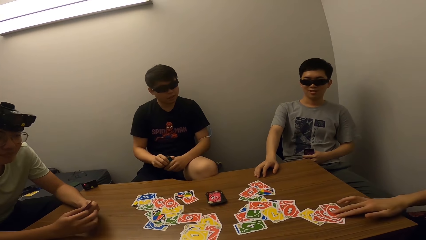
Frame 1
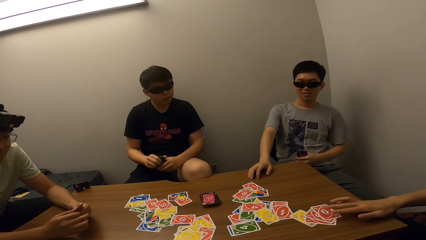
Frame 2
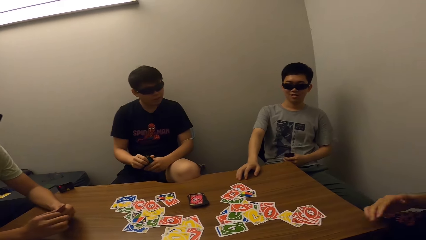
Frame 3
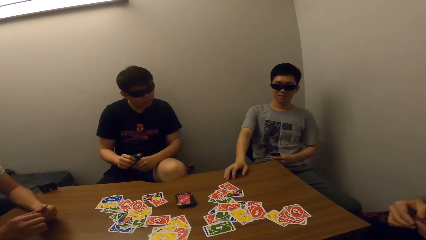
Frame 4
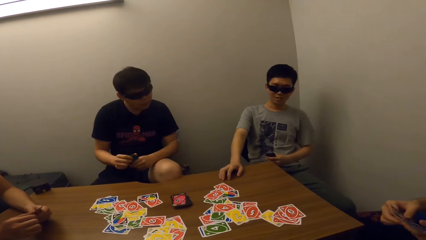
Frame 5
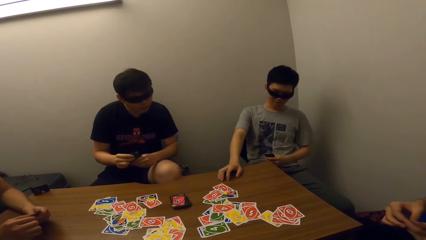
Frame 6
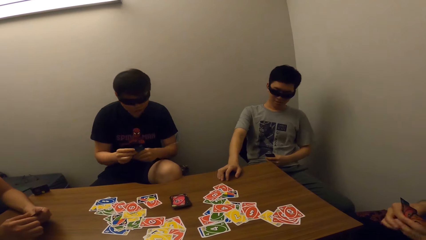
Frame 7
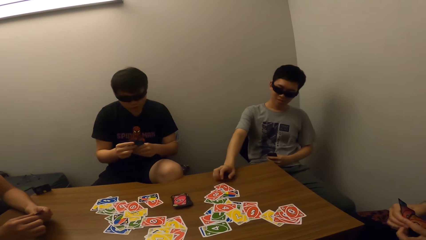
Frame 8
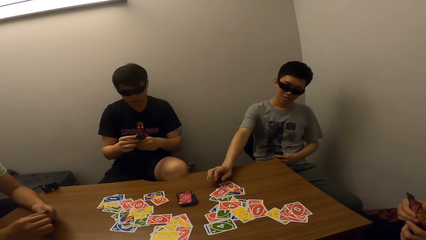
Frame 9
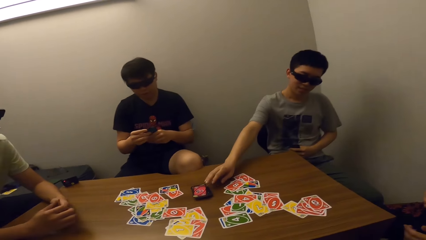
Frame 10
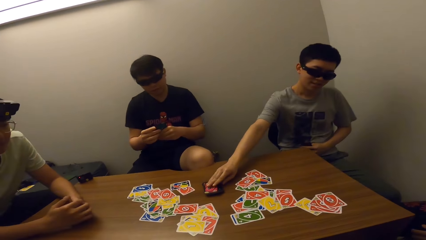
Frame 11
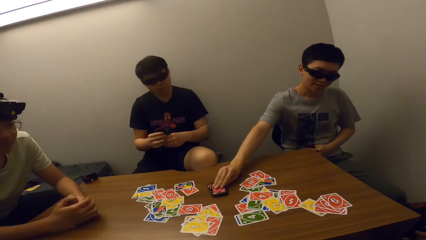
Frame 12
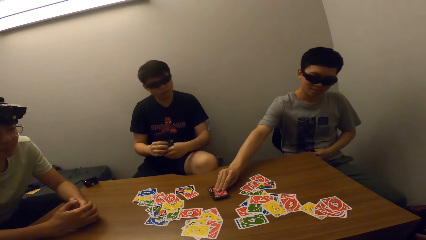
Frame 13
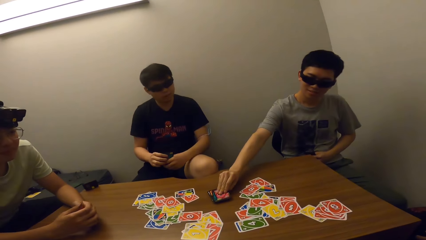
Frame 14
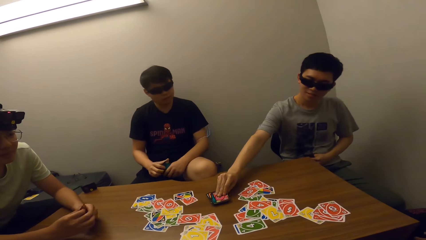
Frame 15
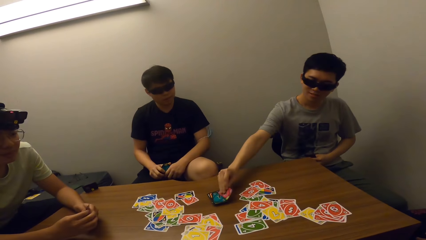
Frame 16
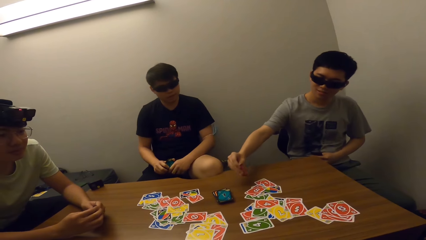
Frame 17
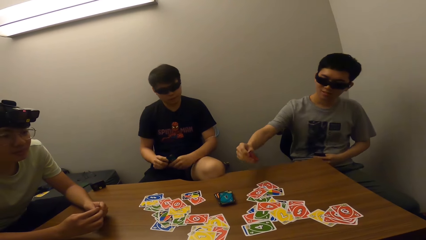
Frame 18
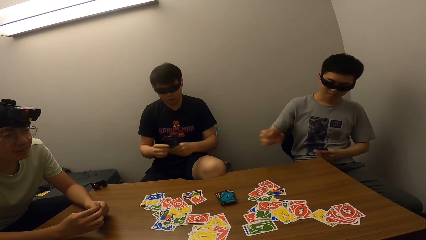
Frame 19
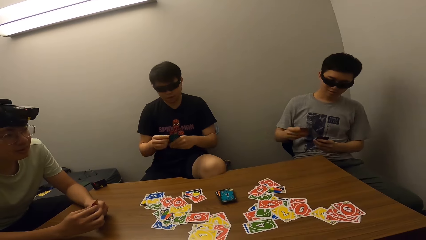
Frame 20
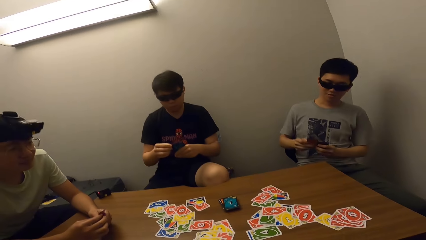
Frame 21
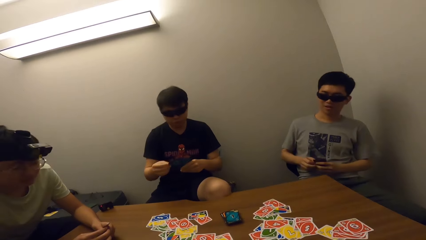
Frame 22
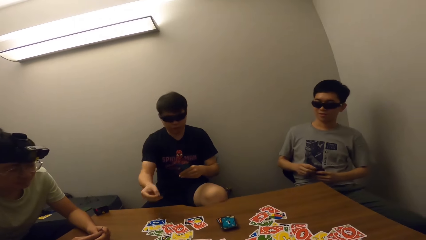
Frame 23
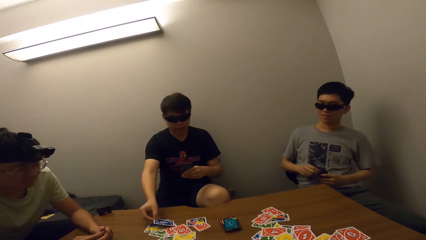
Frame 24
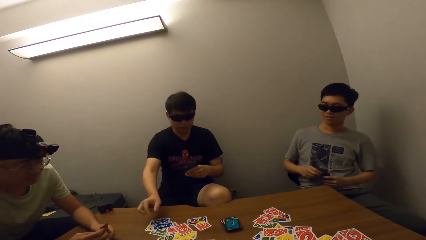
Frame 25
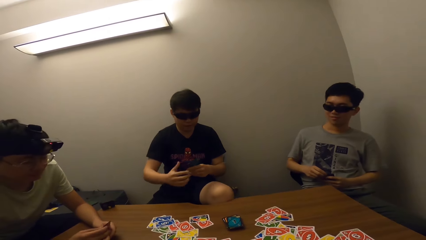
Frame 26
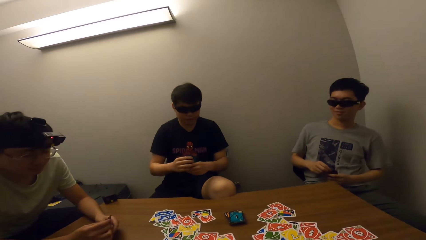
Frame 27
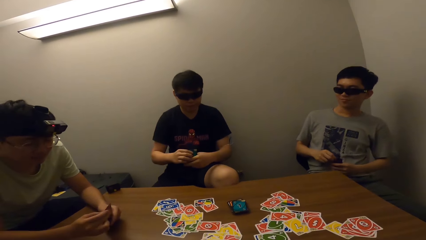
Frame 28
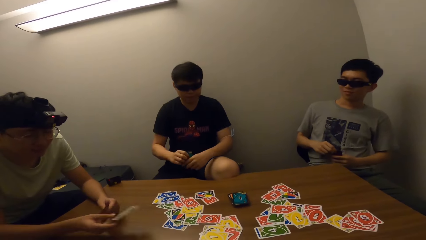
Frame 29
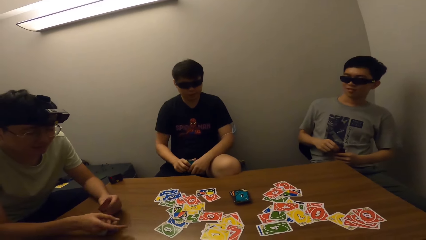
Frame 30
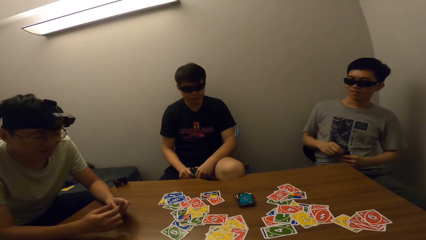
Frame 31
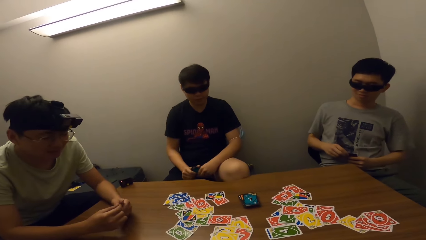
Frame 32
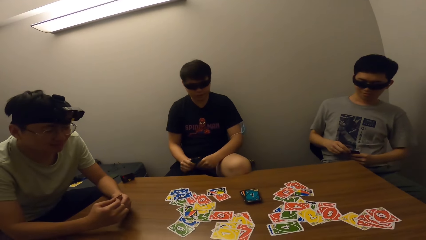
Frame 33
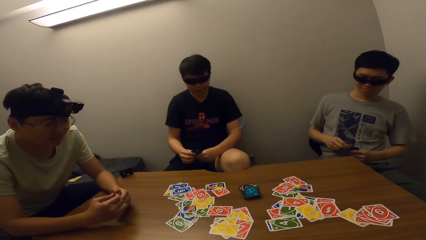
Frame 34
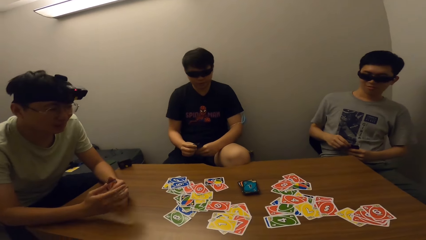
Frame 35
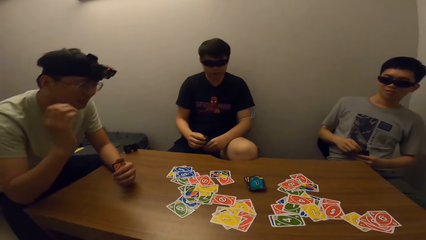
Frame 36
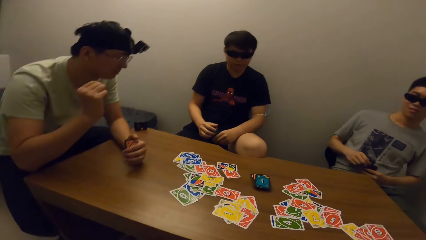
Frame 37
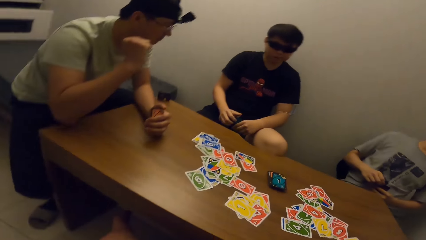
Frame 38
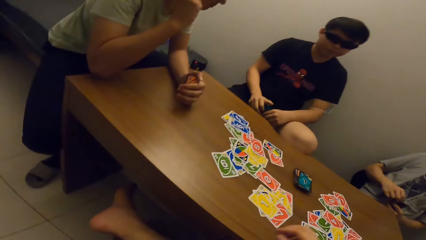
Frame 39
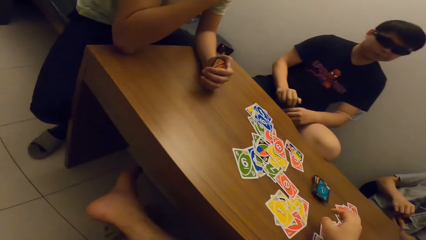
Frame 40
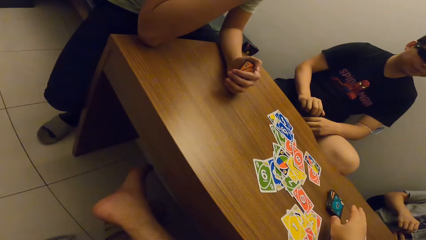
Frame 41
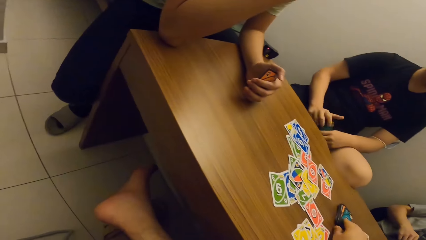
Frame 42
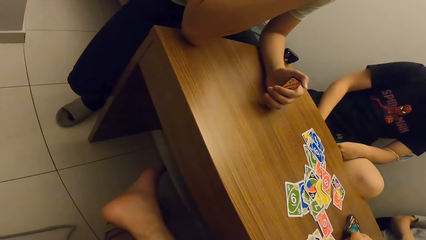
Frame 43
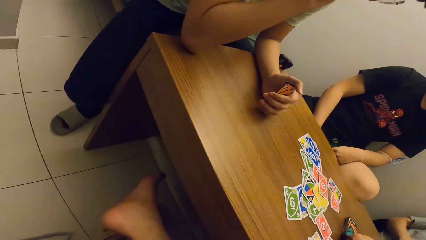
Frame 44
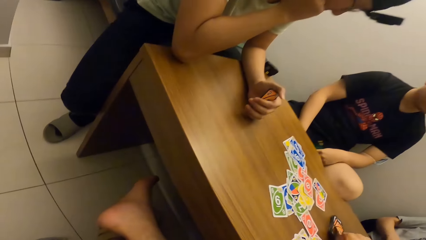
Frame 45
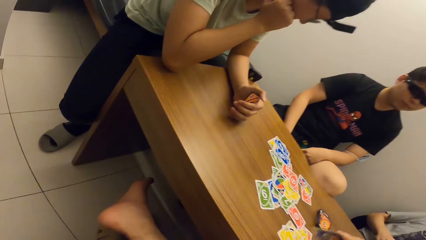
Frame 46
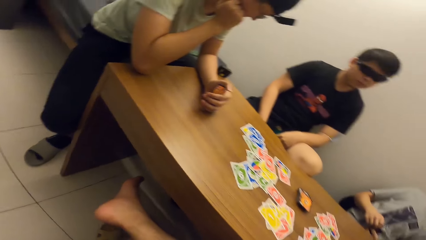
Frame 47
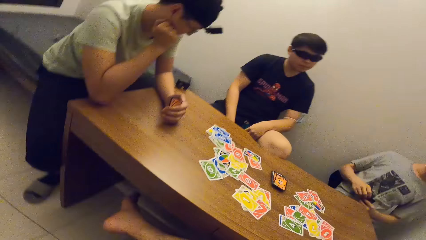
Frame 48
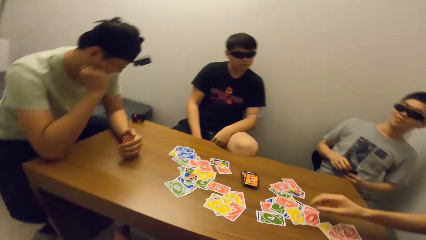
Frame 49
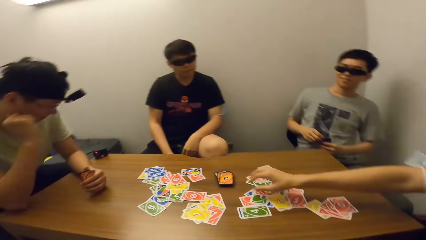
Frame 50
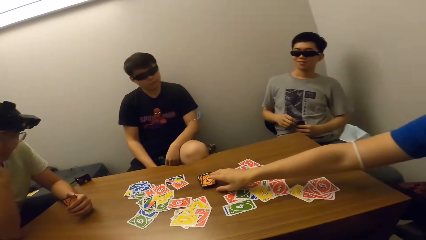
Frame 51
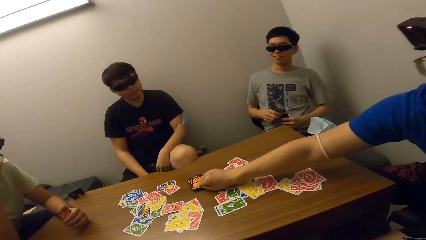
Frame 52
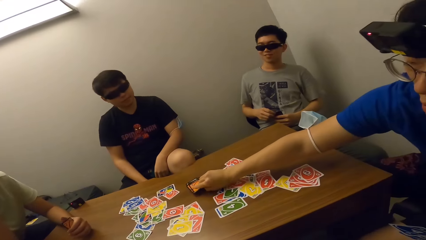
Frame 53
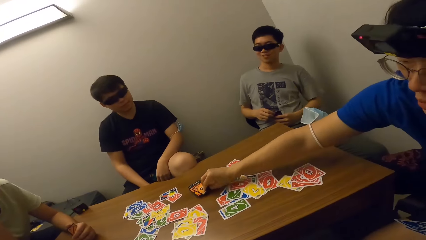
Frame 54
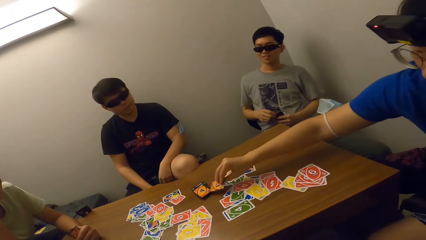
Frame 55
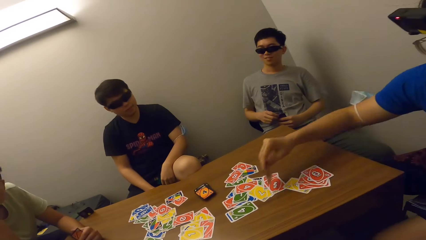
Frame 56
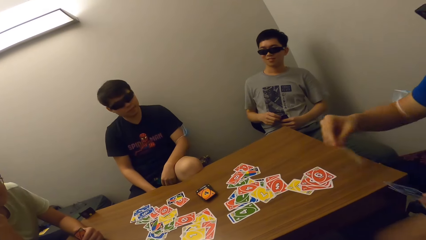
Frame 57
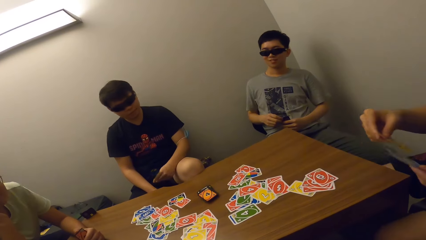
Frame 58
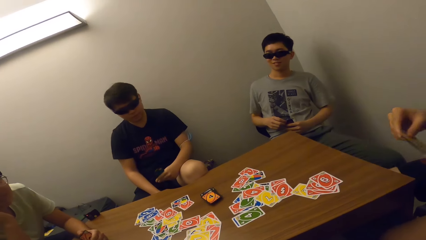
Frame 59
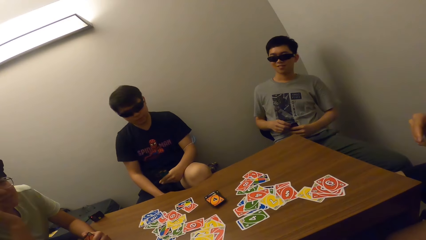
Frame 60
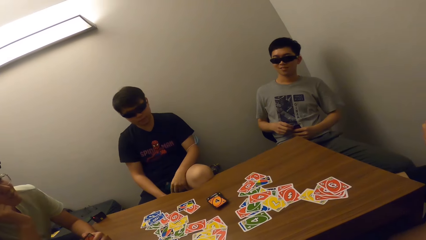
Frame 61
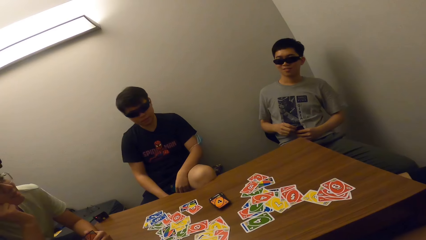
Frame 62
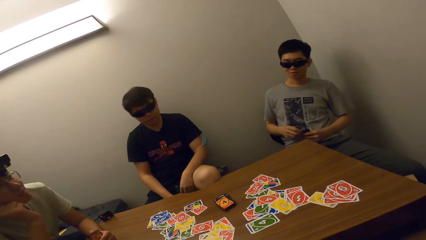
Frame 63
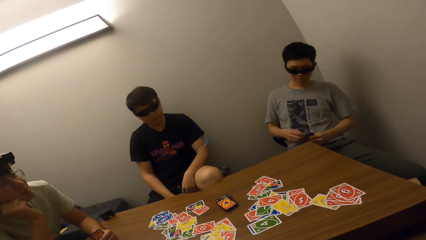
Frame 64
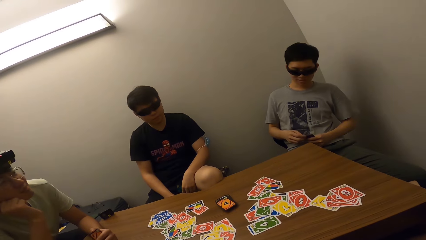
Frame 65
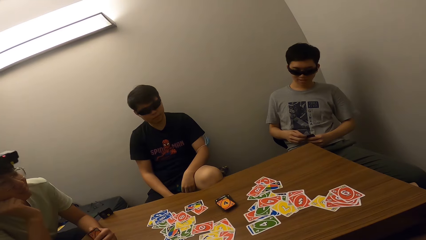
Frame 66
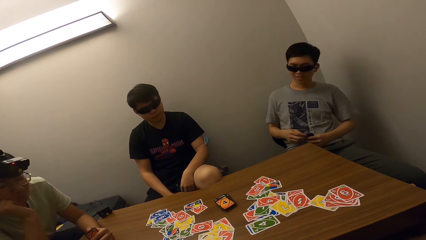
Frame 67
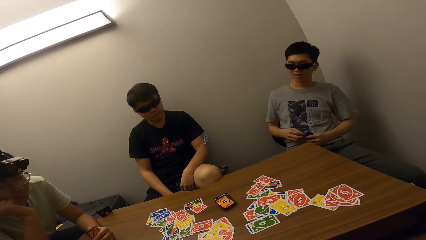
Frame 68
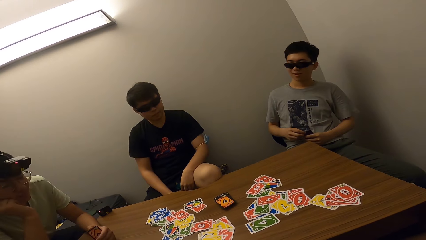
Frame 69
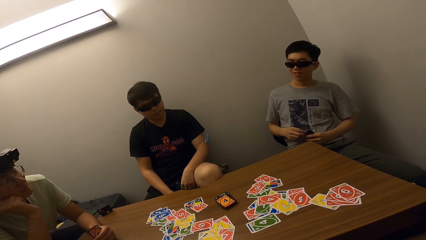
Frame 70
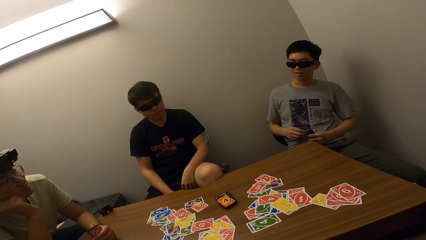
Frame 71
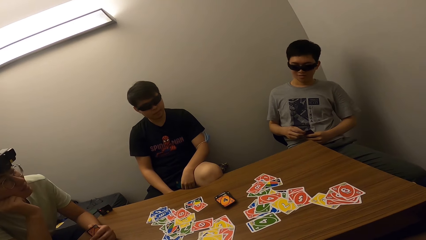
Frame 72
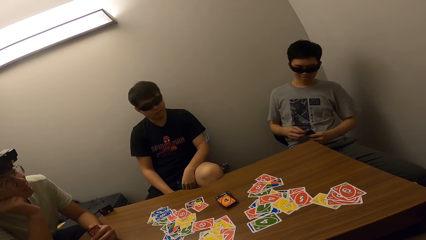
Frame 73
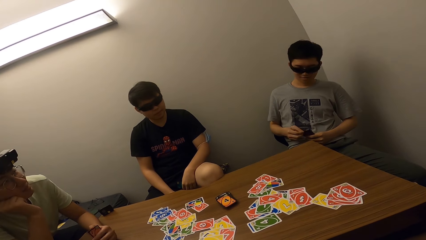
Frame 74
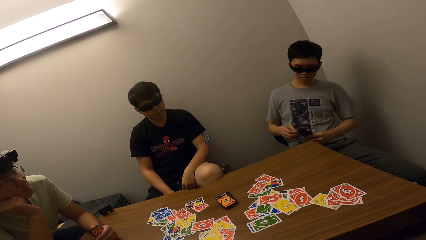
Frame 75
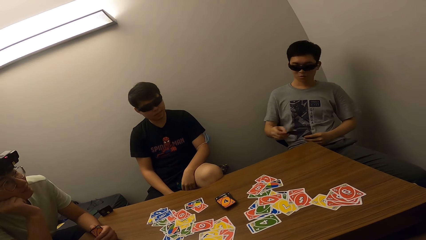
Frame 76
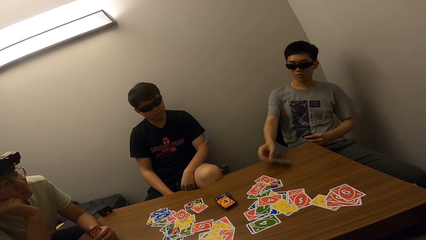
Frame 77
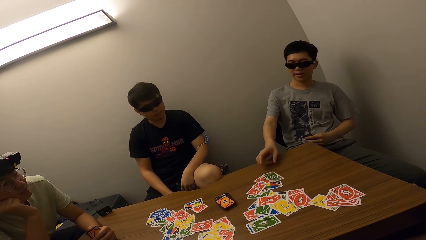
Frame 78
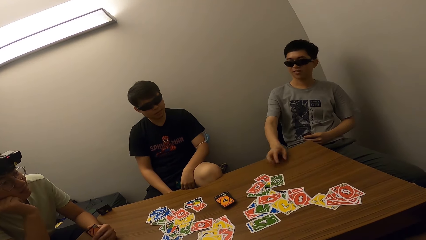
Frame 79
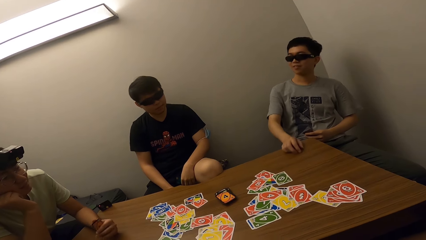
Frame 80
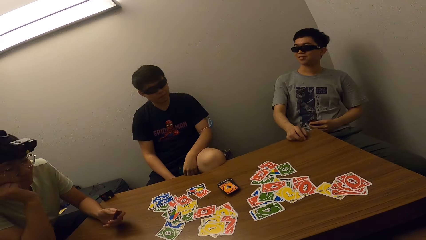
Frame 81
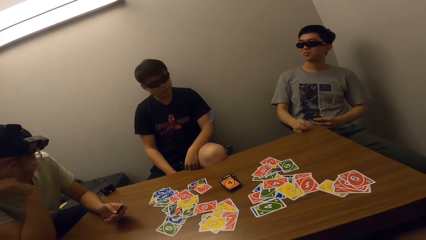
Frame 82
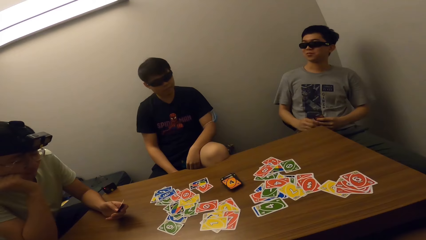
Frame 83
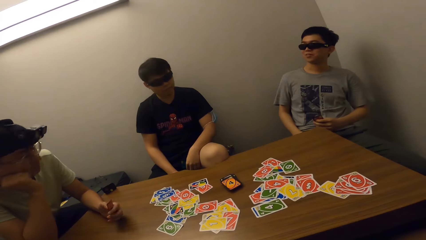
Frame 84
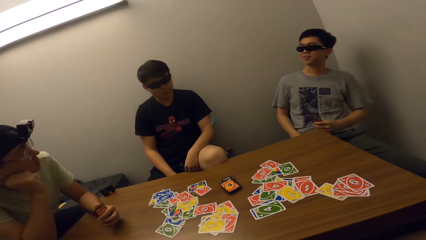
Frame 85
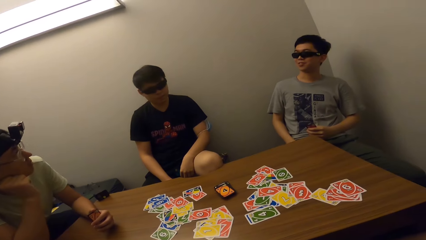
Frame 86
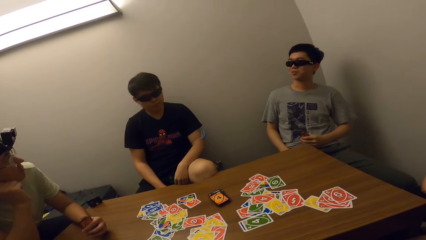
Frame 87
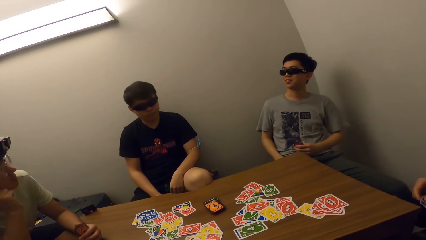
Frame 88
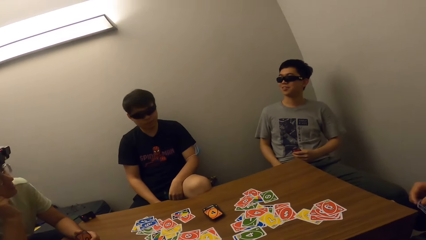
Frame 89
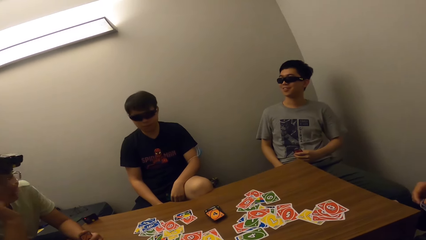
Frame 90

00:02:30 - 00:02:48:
A man places his hand on the table and plays a card. A boy picks a card from the deck. The boy plays a card. Another man places a card on the table. A third man places a card on the table. The camera wearer picks a card from the deck. He looks at his leg. The first man picks a card from the deck. The boy talks to the third man. The boy places a card on the table.
